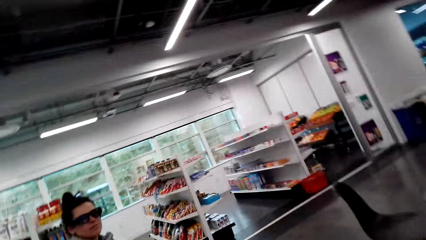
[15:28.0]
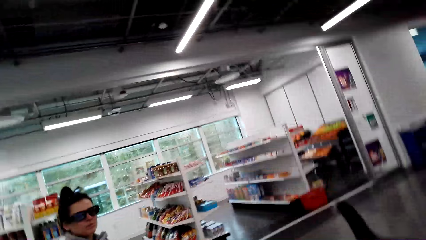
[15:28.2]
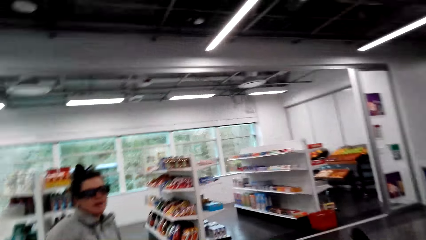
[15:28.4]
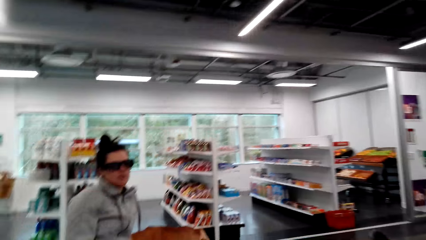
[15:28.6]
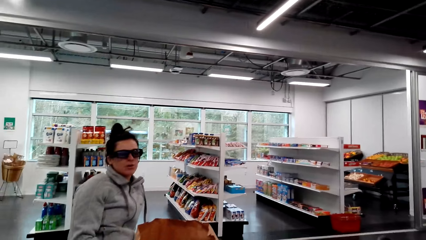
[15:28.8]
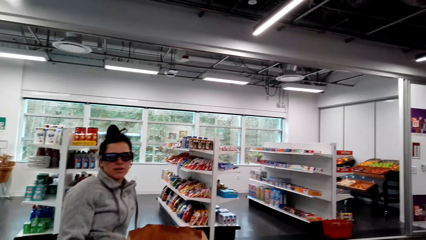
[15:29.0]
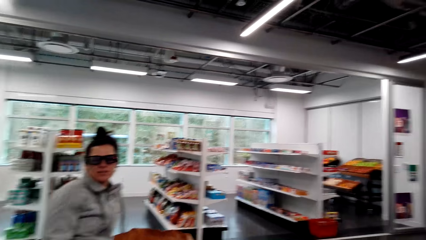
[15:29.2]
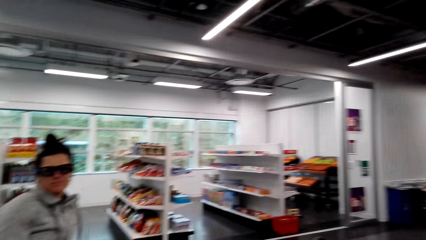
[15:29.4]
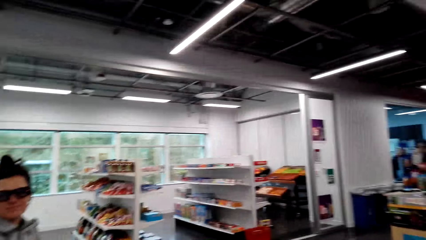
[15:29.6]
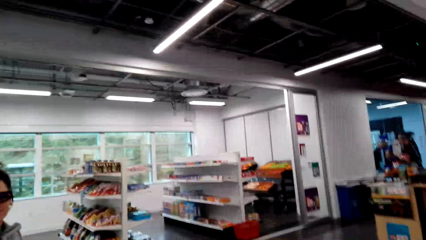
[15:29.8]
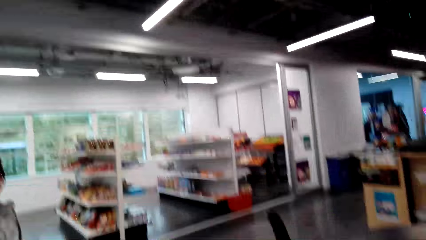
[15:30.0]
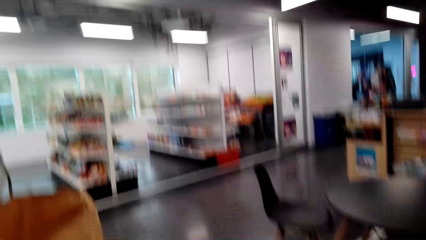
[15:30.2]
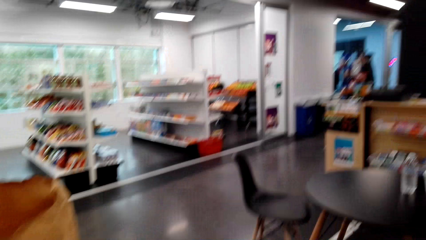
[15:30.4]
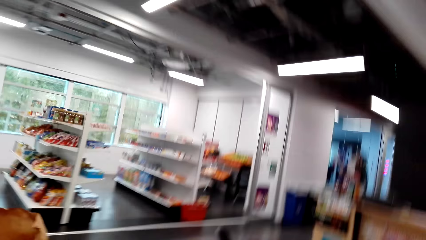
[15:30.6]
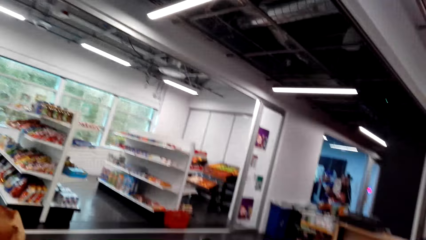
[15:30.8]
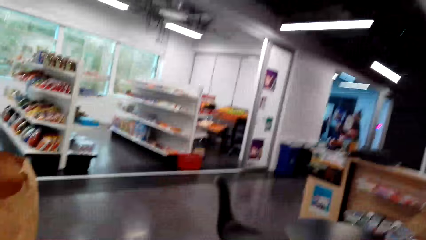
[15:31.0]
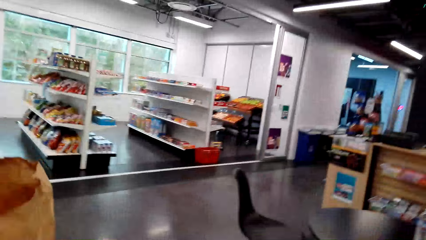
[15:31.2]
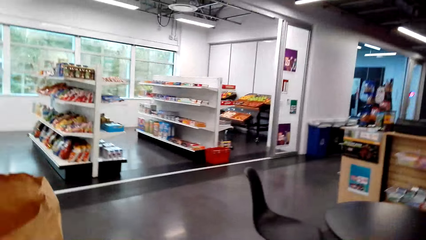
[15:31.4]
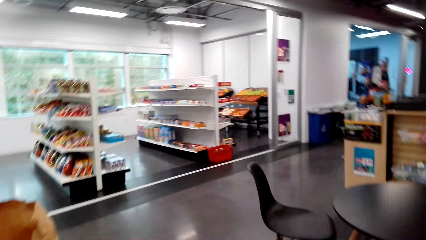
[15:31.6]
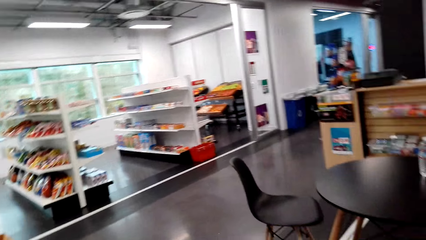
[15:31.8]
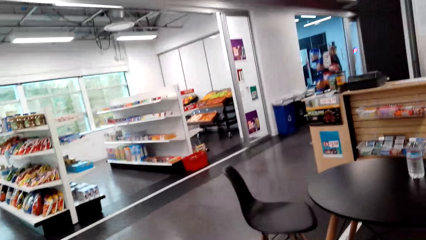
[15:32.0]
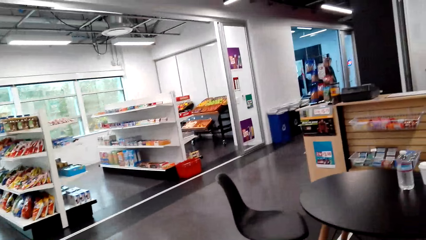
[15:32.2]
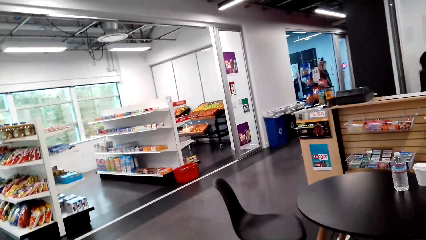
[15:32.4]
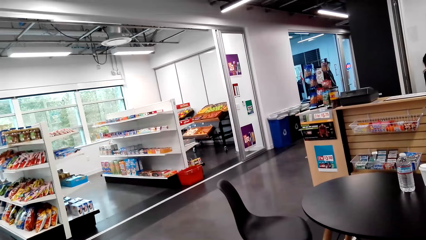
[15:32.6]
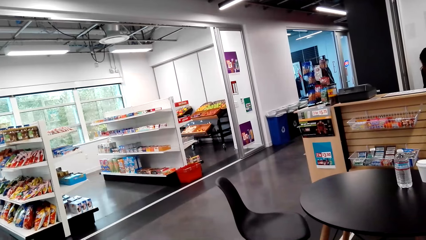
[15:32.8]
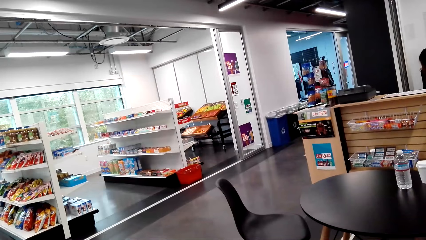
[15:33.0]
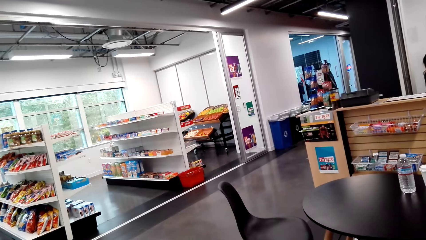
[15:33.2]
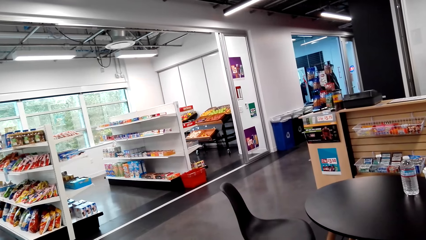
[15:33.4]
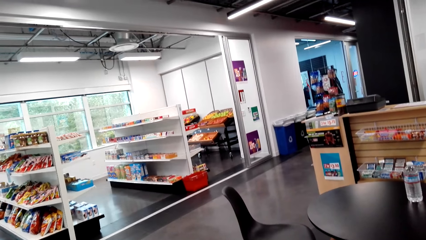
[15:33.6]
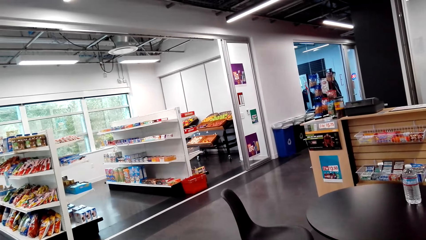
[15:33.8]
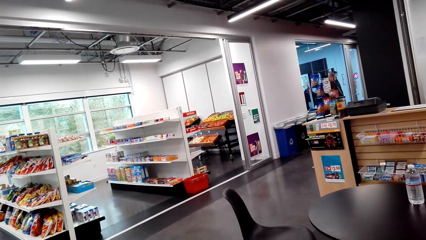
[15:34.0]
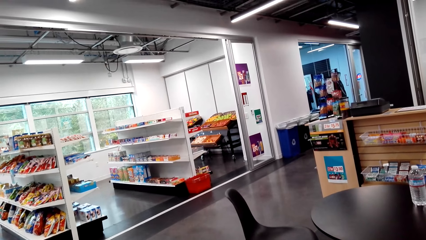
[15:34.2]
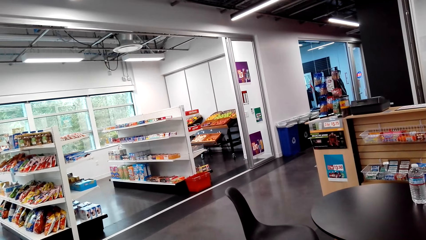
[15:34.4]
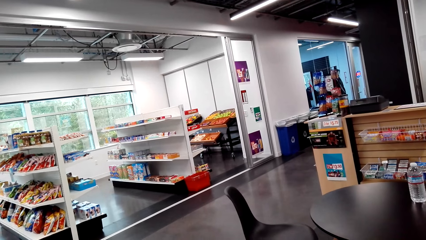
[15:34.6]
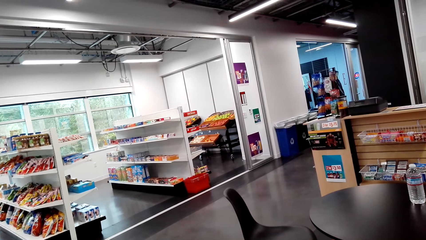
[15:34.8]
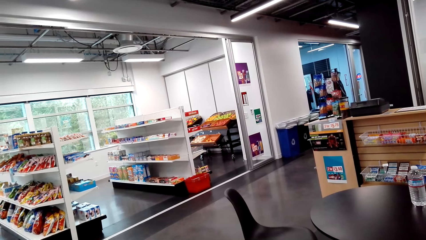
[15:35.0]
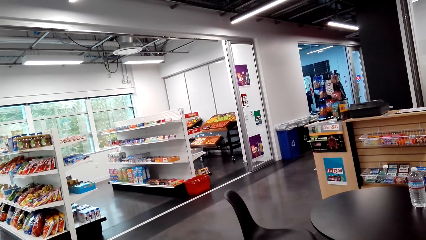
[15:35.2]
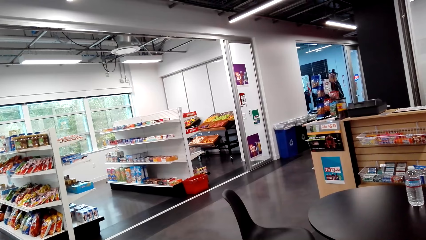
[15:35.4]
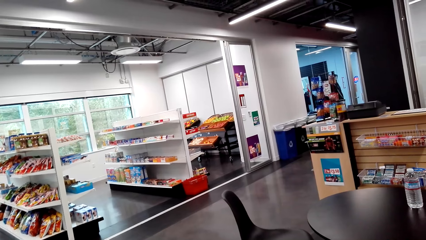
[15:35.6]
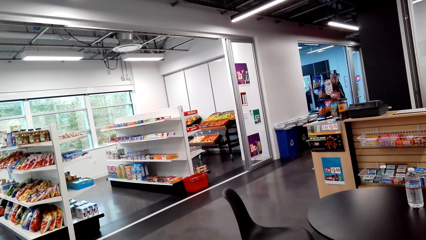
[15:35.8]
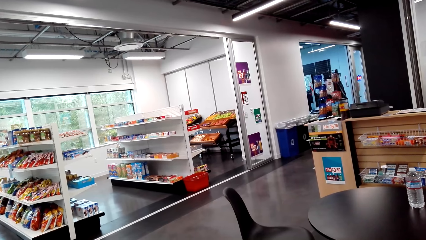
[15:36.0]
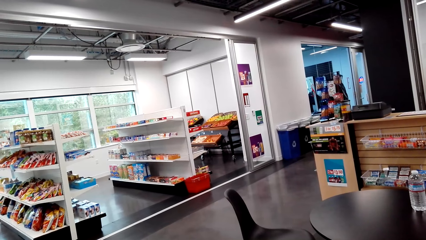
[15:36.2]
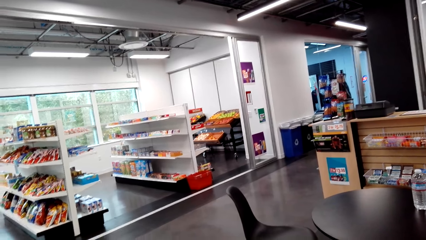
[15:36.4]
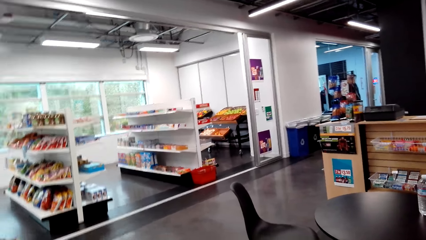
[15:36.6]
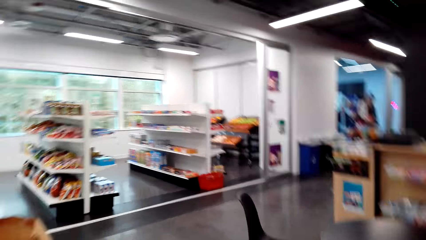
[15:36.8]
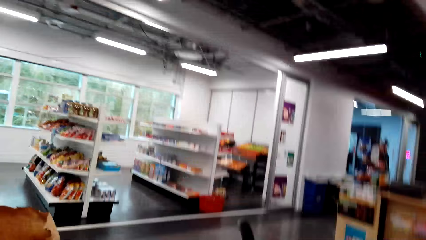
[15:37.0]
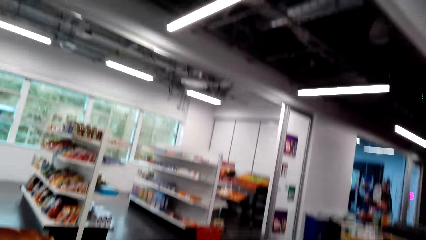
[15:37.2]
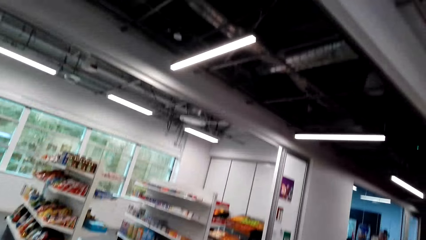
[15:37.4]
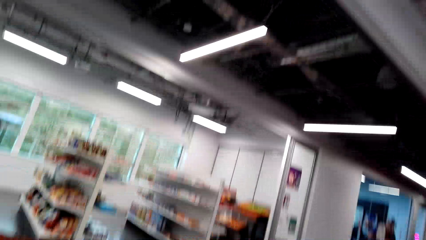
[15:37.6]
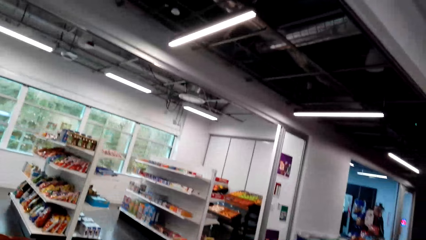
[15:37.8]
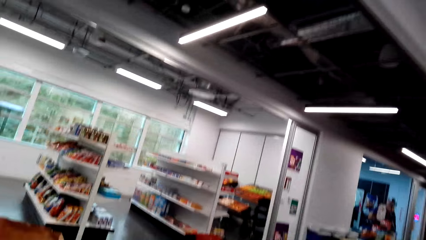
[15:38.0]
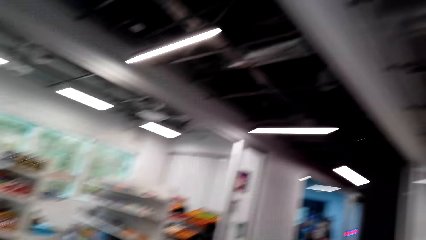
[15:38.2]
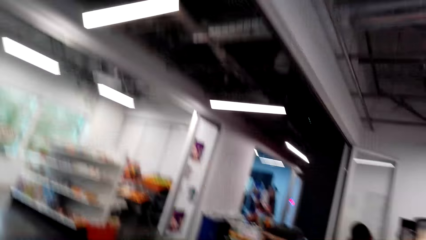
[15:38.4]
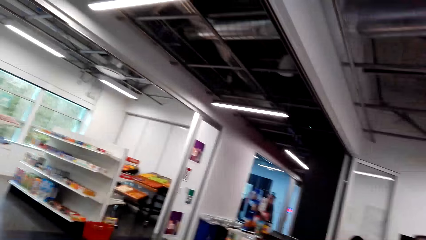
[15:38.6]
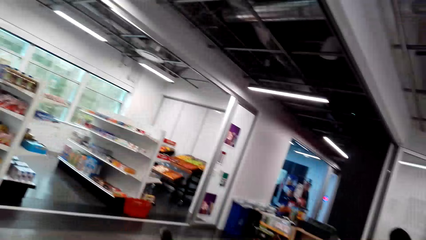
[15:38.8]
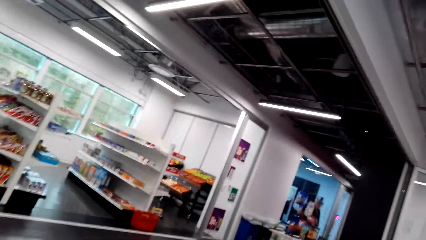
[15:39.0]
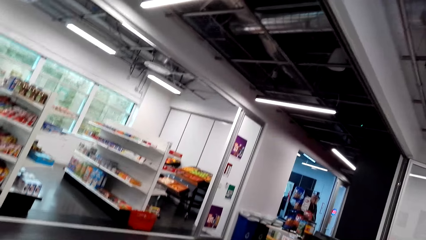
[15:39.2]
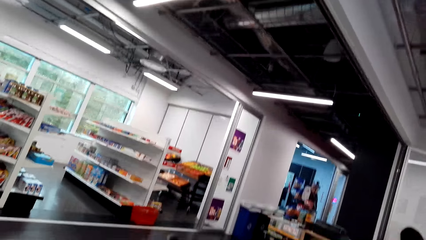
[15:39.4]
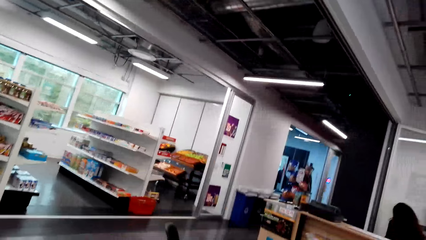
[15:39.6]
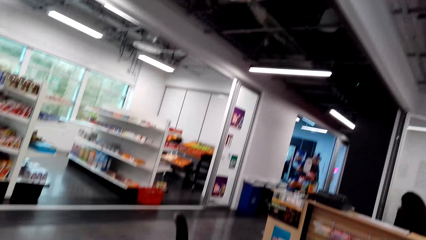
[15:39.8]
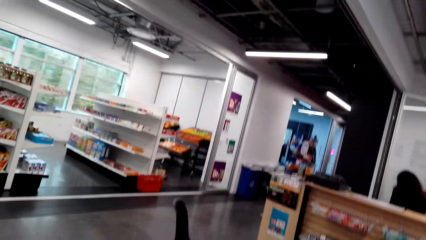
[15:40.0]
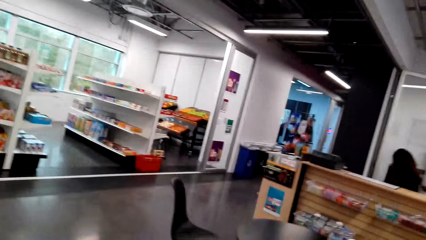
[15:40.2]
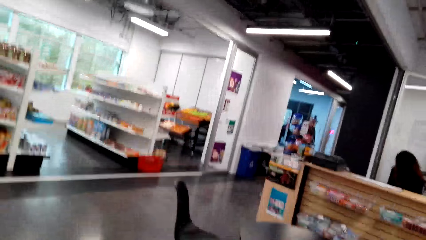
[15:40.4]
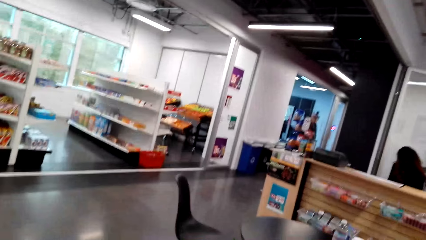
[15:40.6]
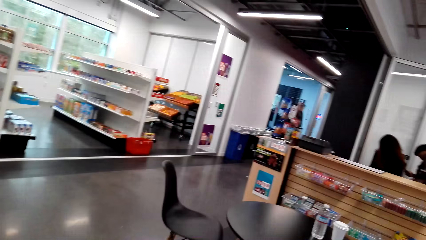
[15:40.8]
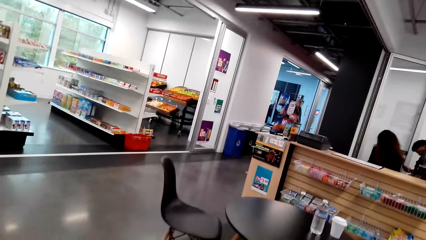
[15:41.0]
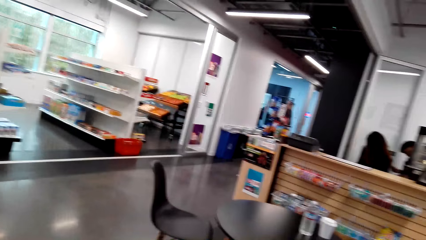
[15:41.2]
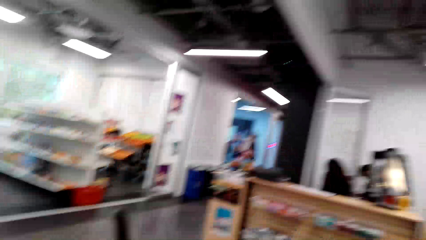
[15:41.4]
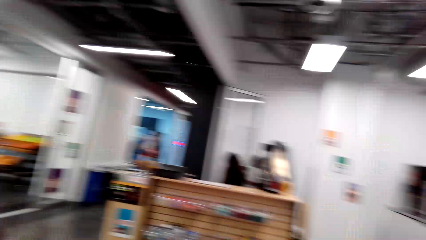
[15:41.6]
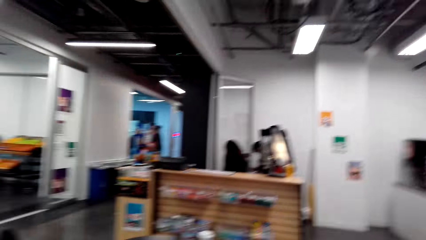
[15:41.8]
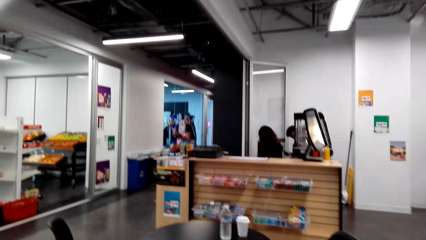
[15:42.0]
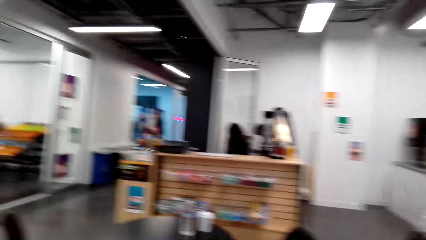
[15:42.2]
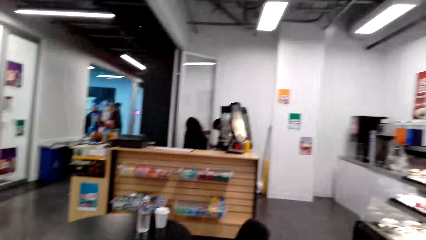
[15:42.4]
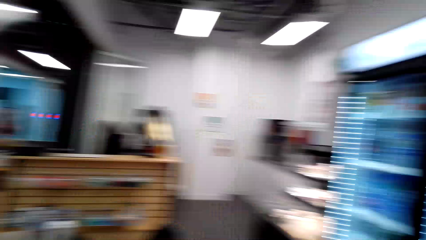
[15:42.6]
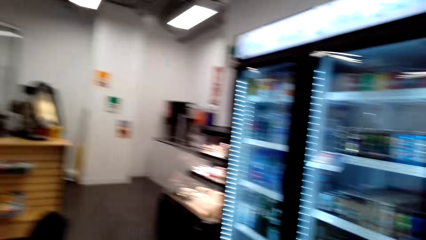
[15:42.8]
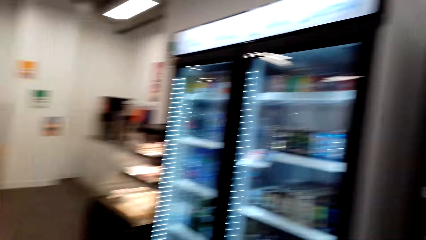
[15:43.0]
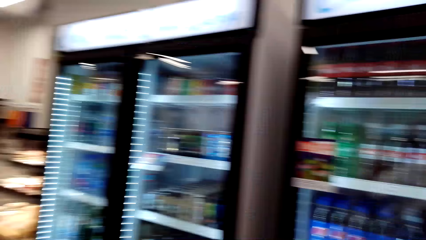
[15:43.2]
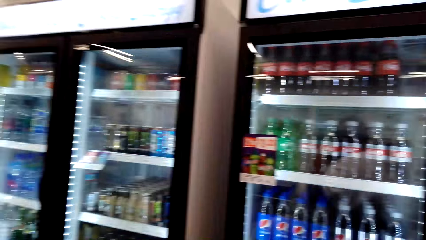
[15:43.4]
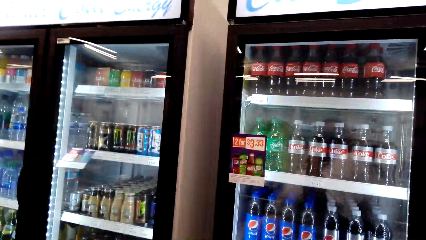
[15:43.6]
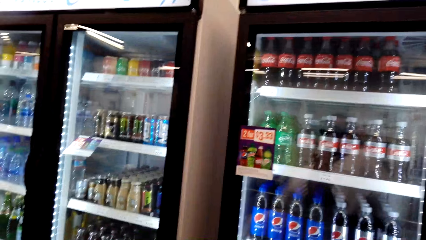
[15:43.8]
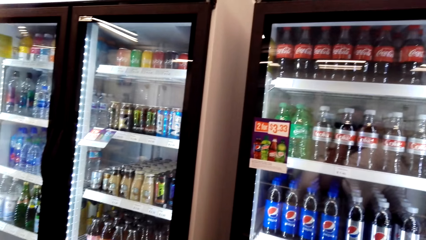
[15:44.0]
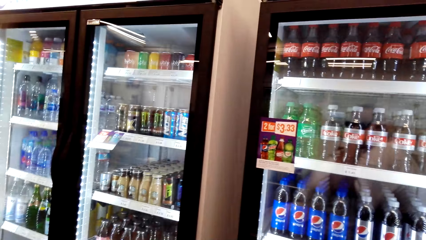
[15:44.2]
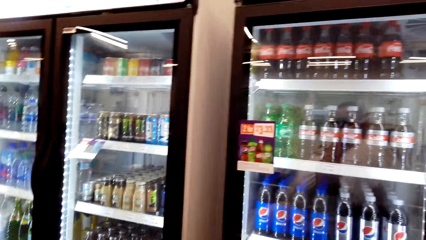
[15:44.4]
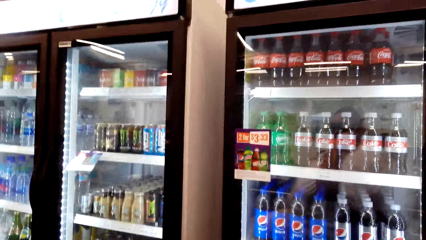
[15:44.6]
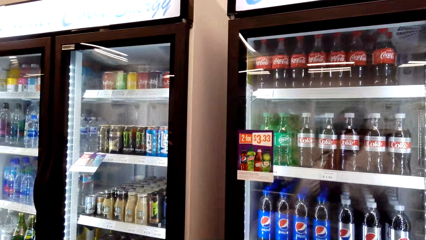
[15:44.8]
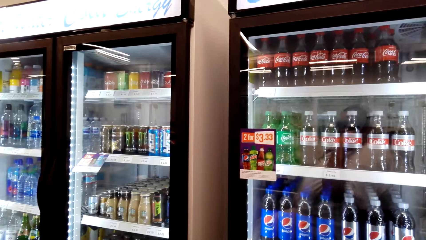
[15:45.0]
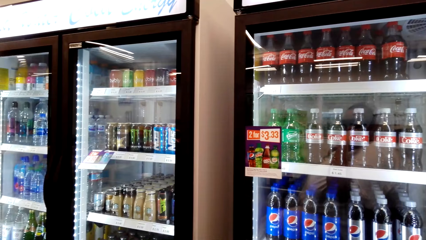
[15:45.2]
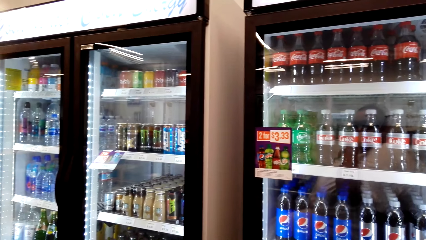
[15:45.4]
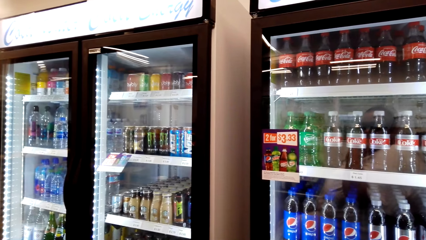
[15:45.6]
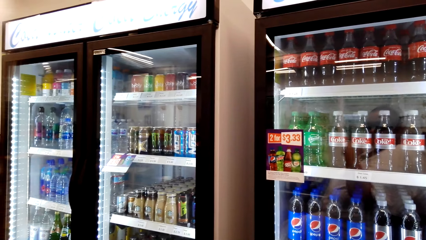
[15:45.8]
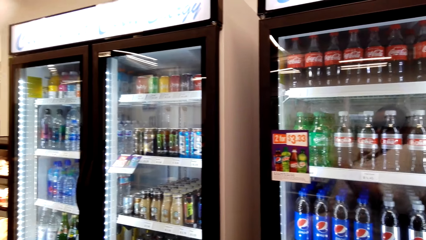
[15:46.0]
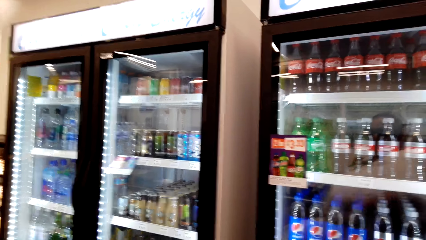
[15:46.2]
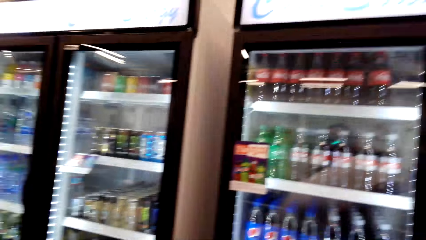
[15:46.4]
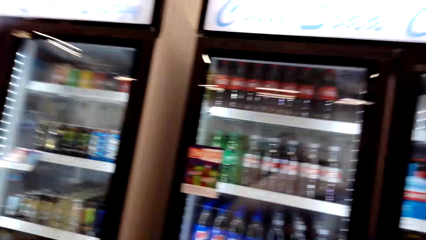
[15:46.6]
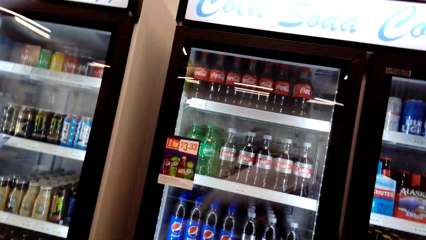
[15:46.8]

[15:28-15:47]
The camera wearer looks at a woman. They look around the supermarket. They look around the fridge.
